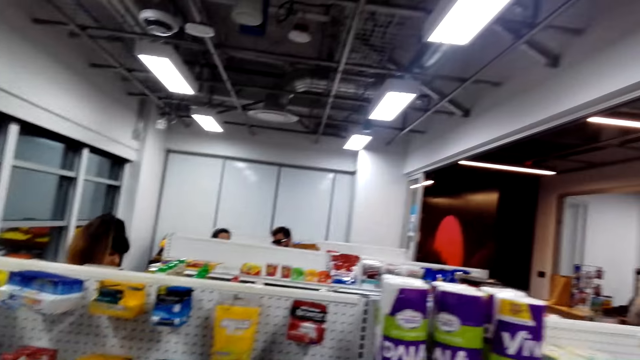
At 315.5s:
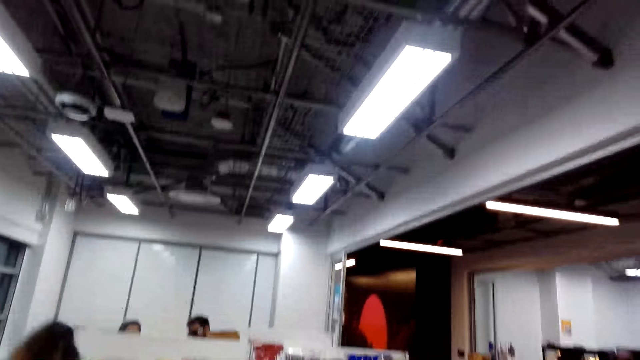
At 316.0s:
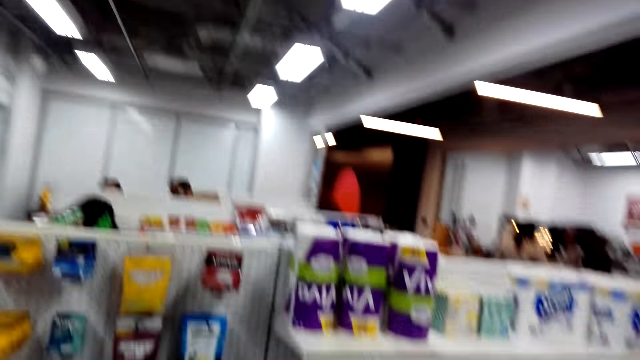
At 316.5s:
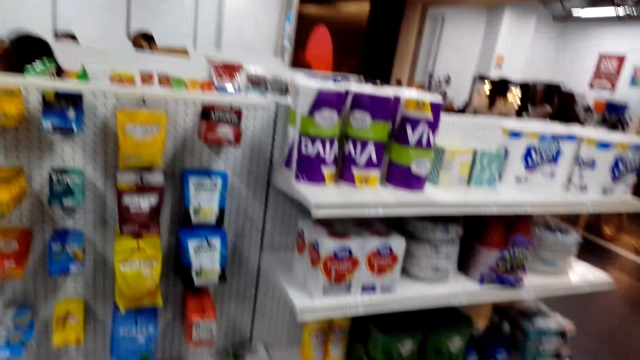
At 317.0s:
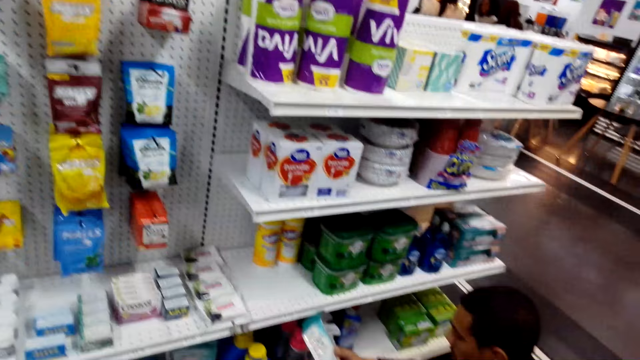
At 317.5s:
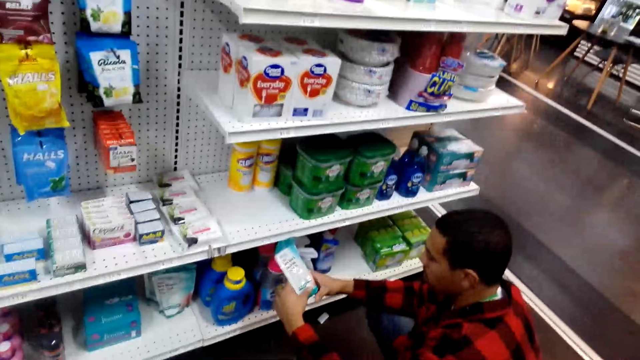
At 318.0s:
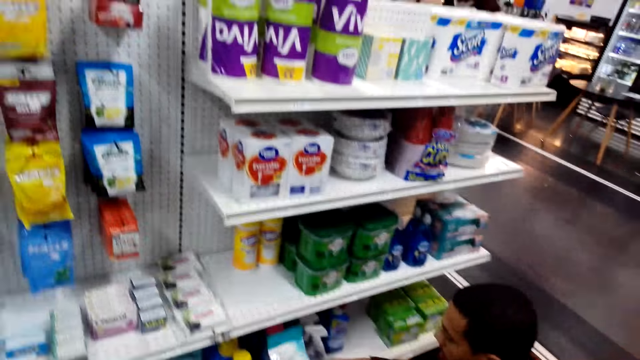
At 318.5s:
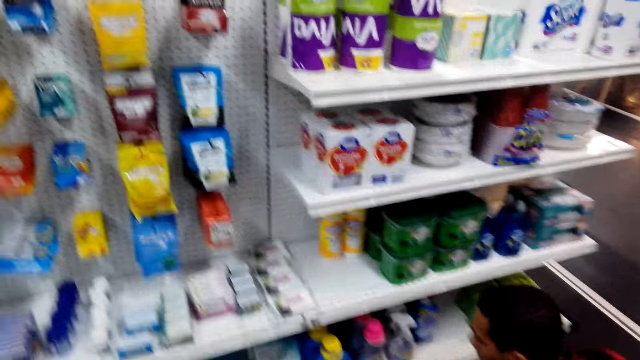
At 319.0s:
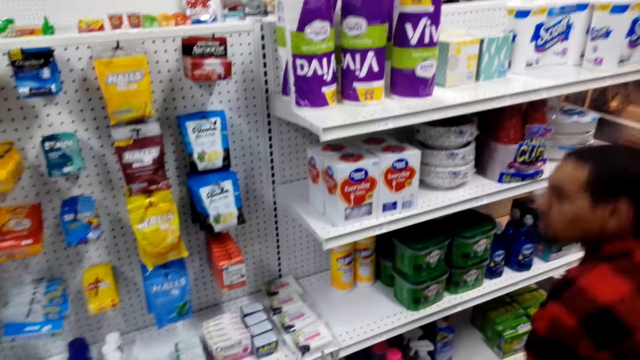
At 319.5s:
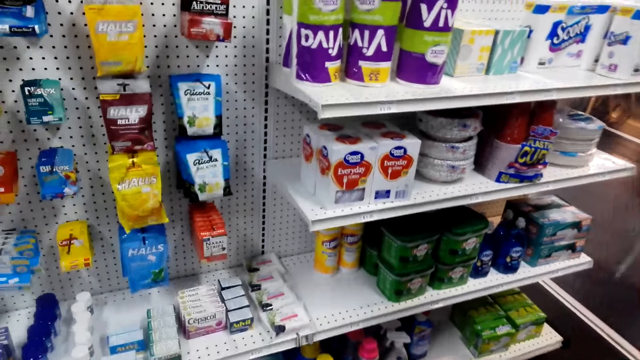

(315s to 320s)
A person picks a packet of detergent on a shelf. The person holds the packet of something. The person stands from the shelf.

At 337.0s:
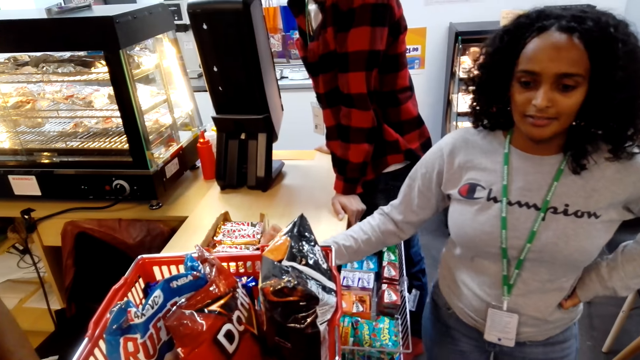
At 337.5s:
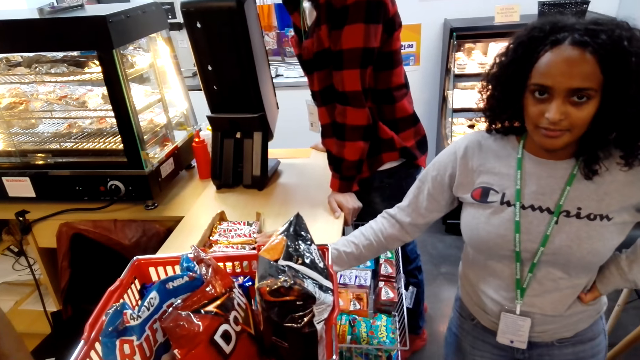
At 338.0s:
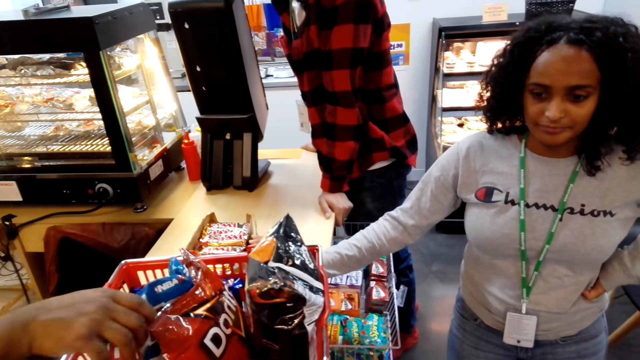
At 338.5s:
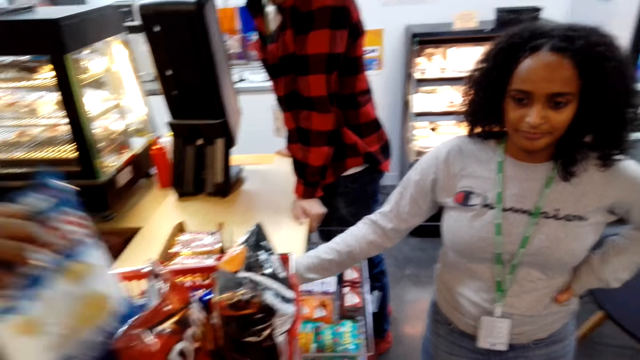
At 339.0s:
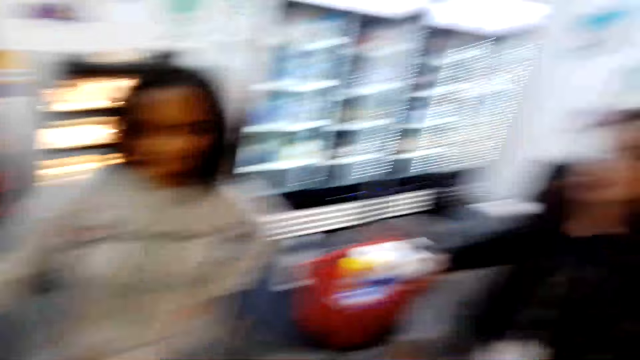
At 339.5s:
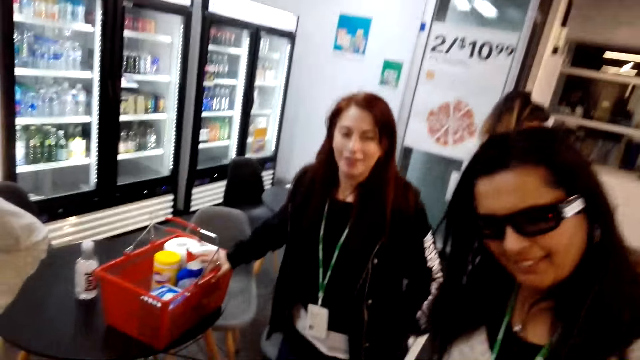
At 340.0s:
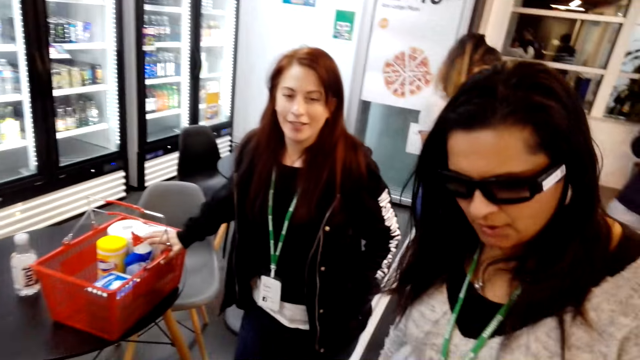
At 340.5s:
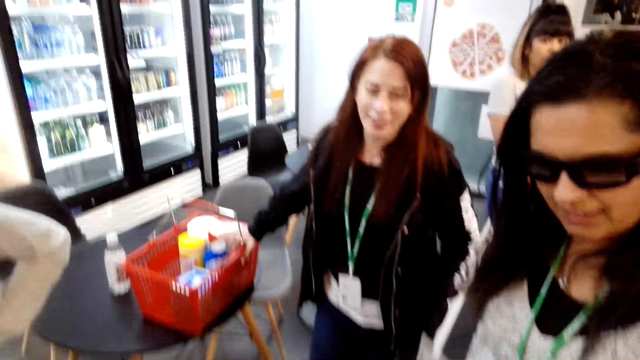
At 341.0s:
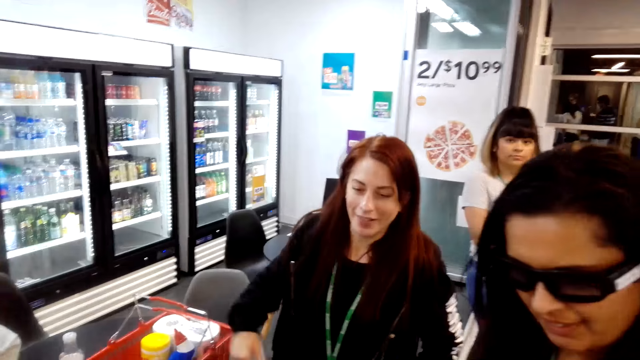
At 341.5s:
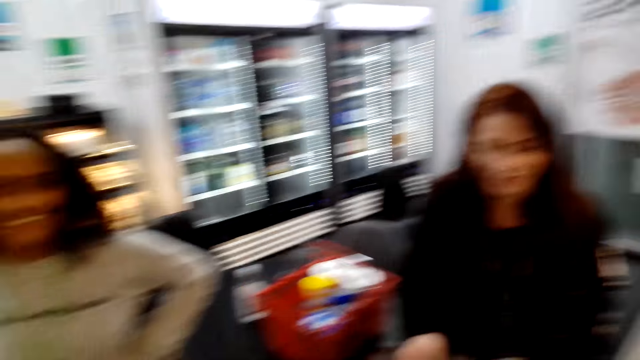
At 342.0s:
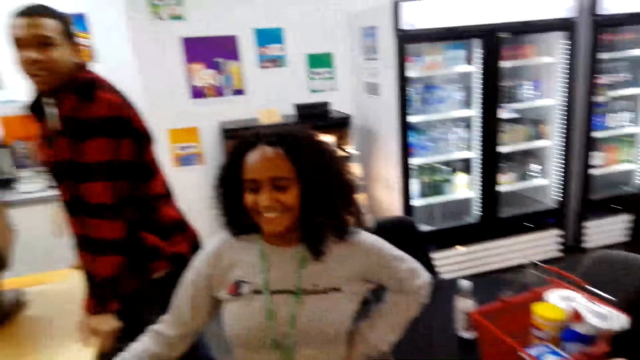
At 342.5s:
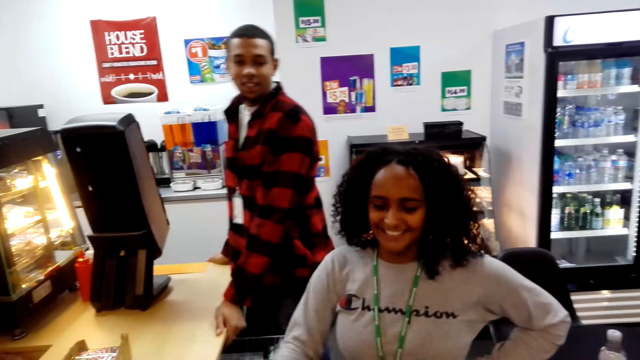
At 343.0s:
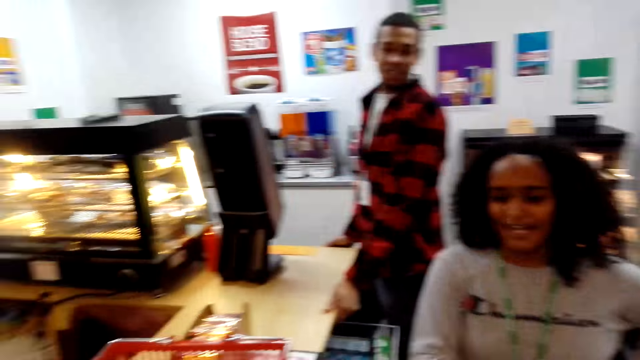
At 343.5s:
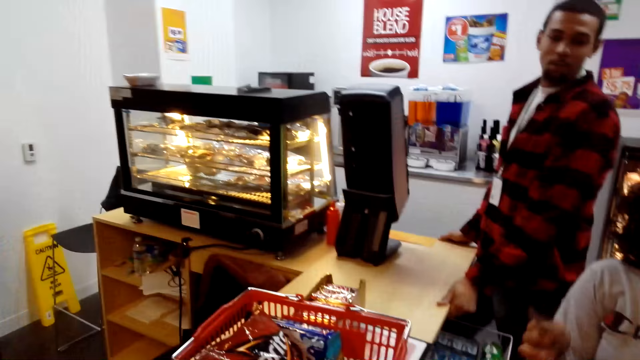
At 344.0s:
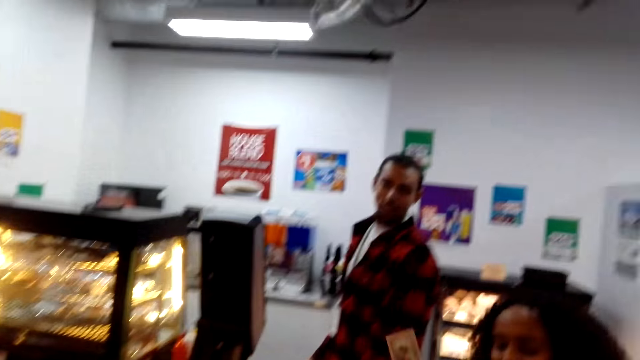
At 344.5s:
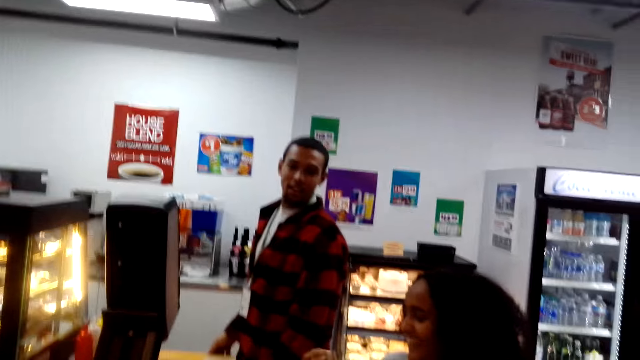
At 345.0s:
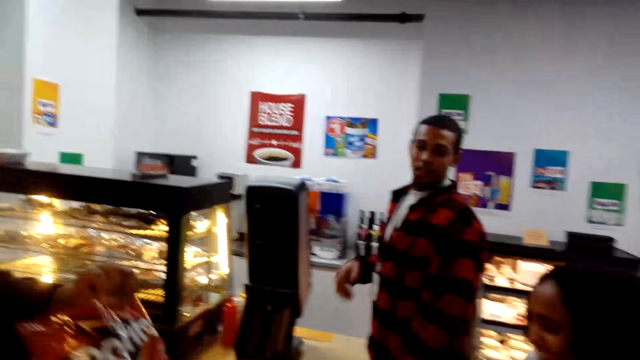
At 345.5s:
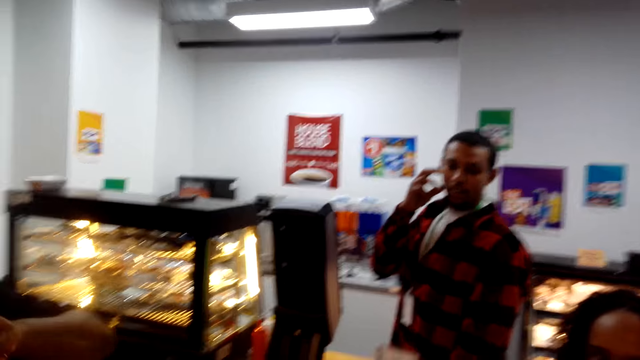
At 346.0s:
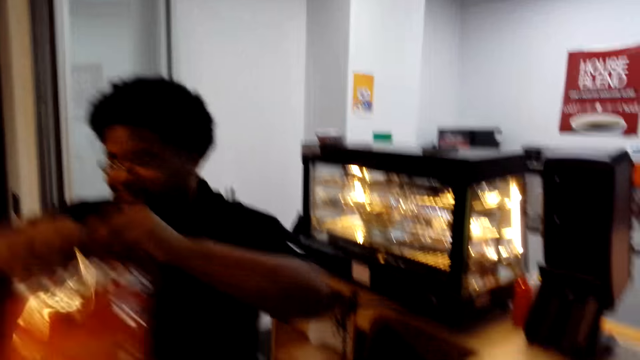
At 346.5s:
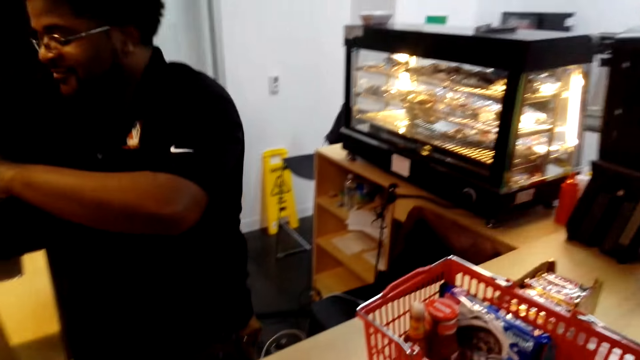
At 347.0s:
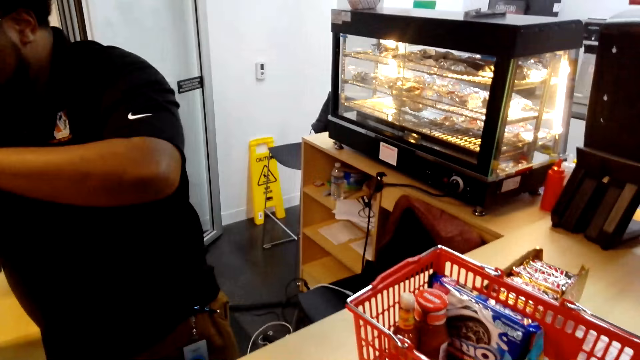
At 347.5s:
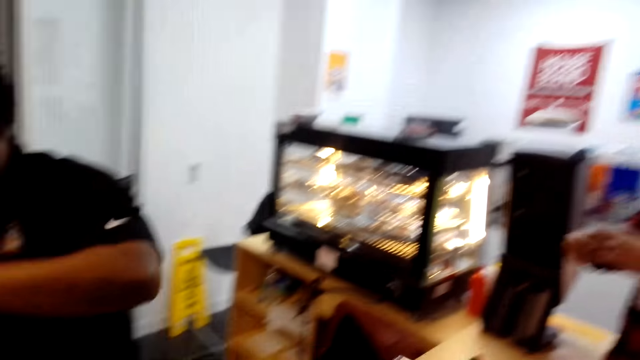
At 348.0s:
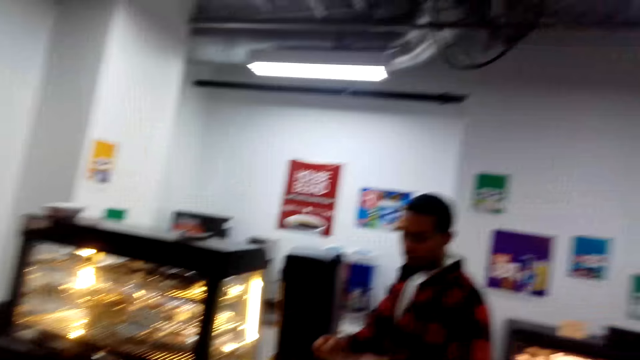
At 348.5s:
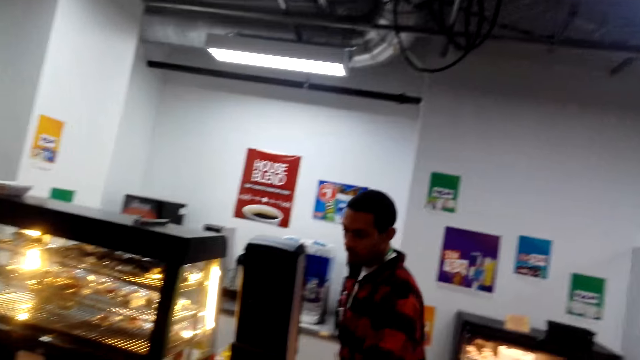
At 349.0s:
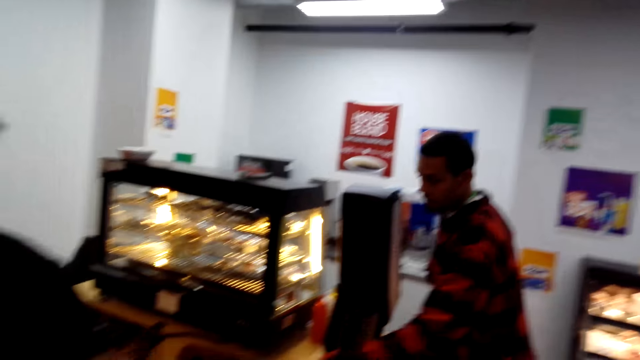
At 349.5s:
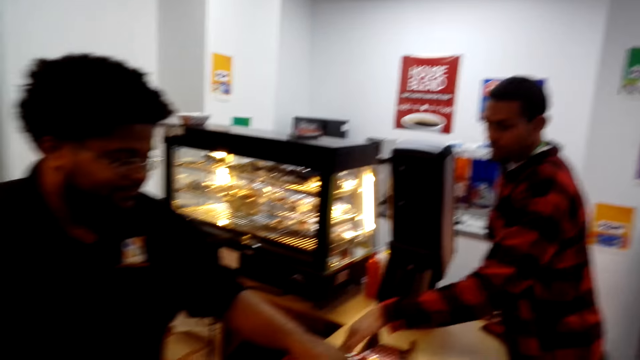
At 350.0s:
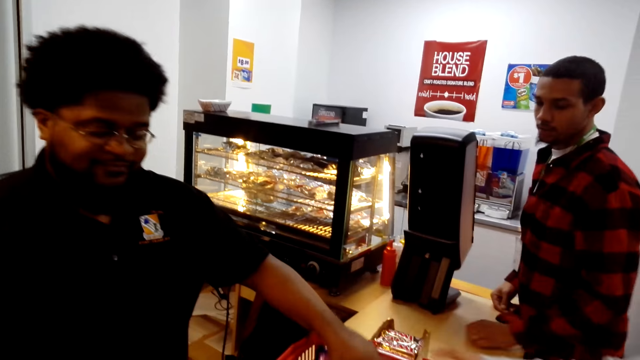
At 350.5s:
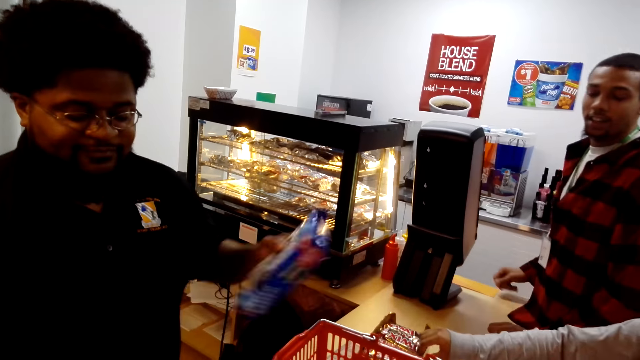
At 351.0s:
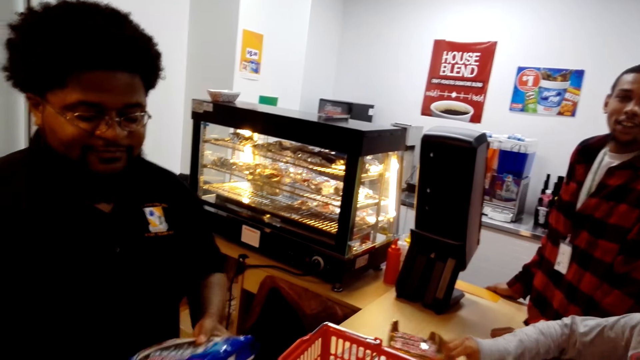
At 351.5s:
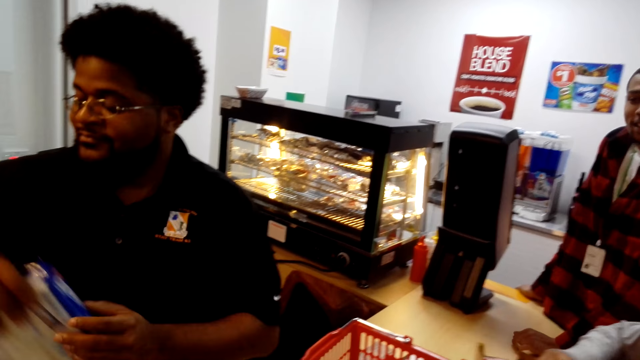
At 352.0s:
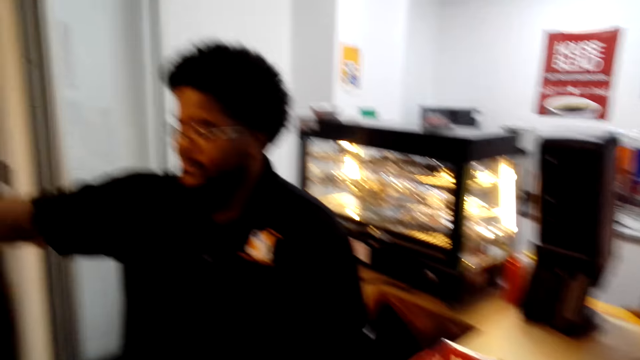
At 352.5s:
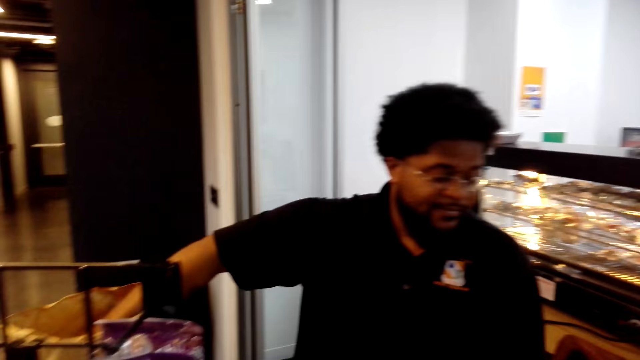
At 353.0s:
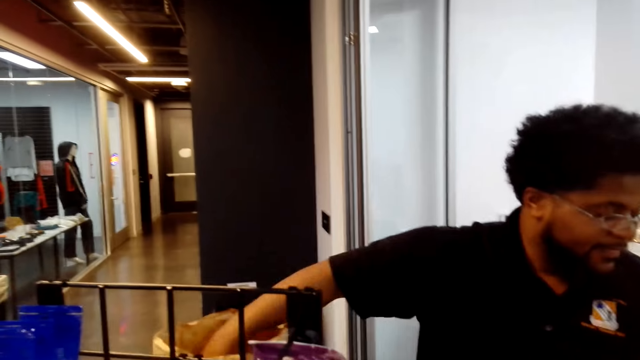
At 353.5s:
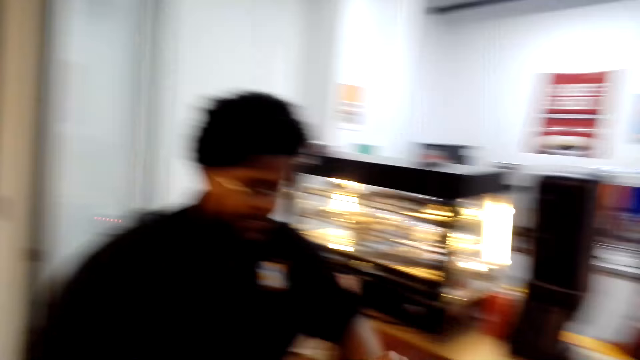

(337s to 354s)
A person picks the packet. A woman counts money. Another person moves the hand from the basket. The woman gives money to another woman. Another person moves the hand. The first woman gives money to a third woman. Another person touches the face. The first person takes the packet. Another person packs items in a paper bag. Another person moves the hand to the ear and moves the hand to the desk. The person who touched the face moves items on a counter. The first person takes the packet of something and puts the packet of something in the carrier bag.
